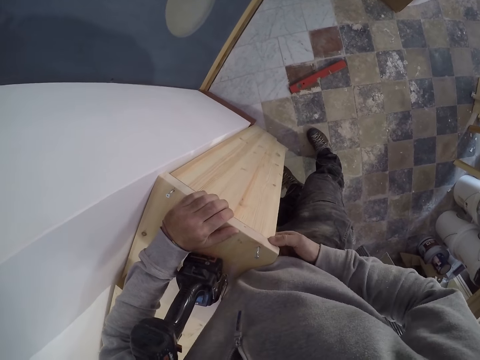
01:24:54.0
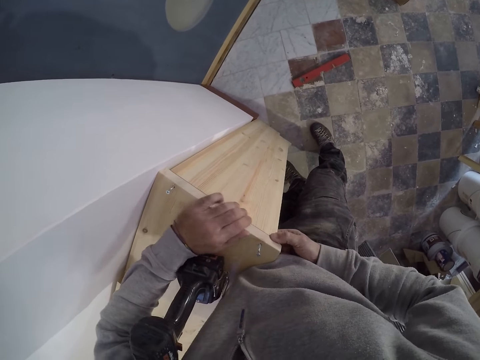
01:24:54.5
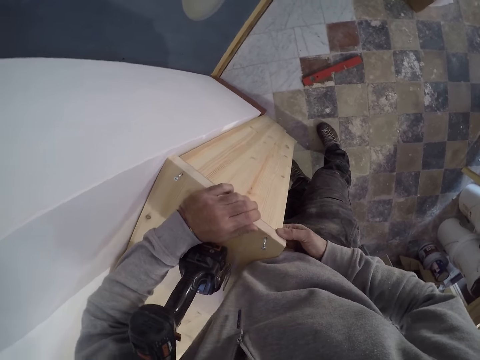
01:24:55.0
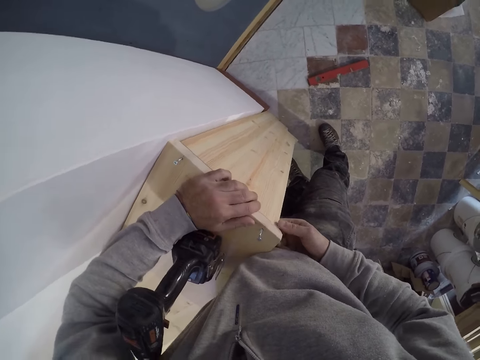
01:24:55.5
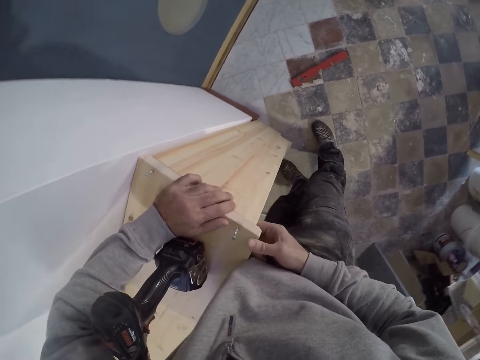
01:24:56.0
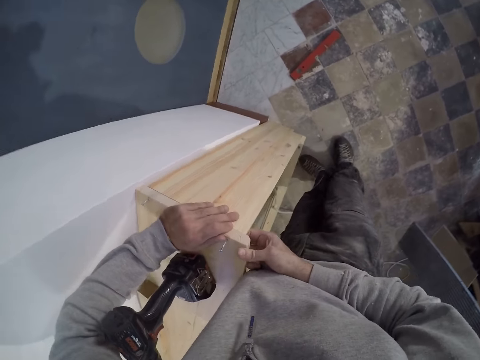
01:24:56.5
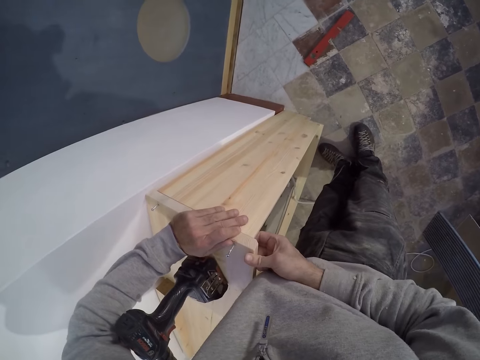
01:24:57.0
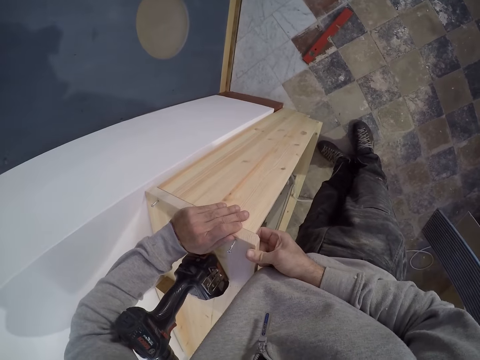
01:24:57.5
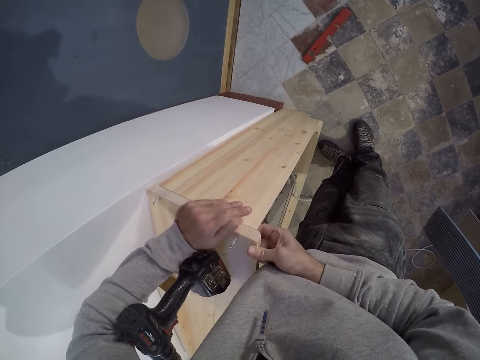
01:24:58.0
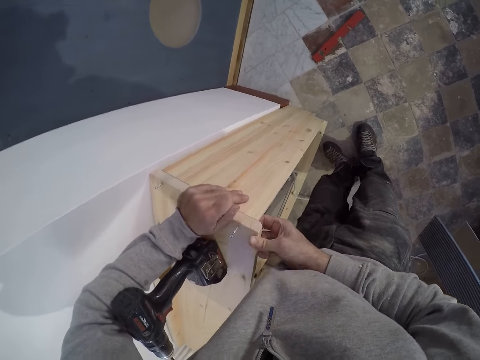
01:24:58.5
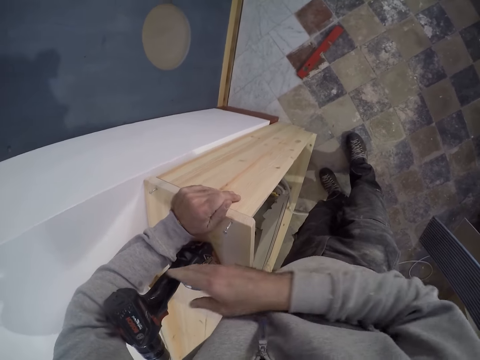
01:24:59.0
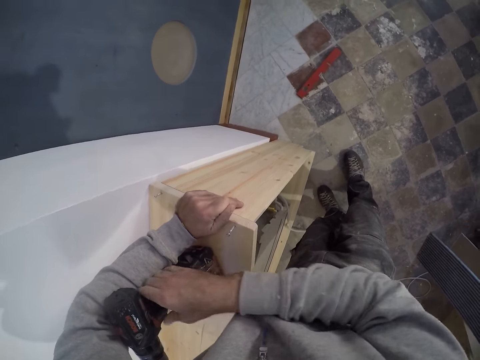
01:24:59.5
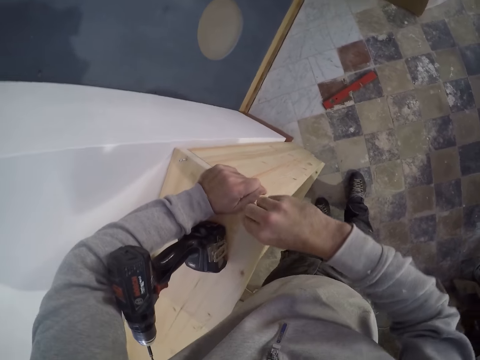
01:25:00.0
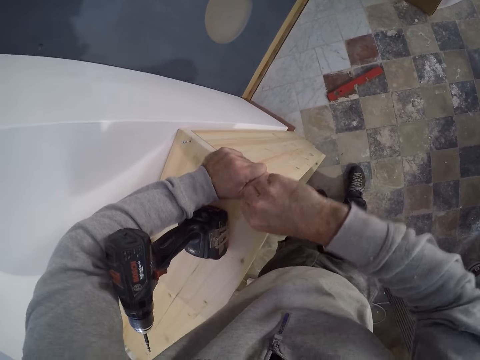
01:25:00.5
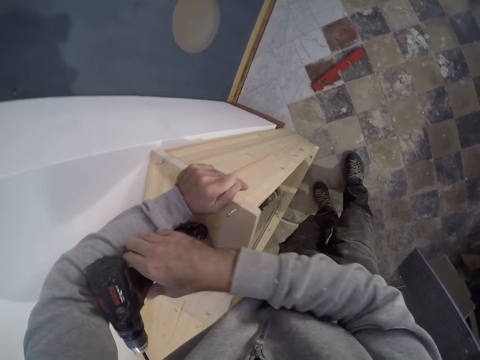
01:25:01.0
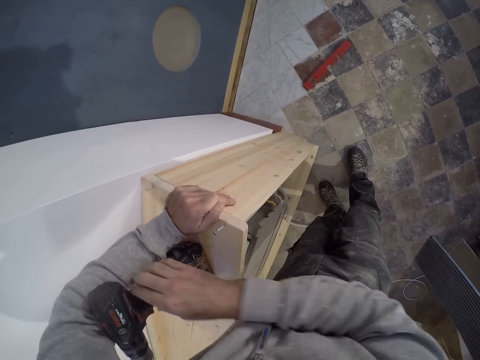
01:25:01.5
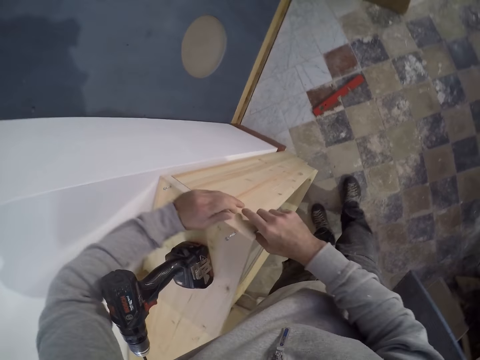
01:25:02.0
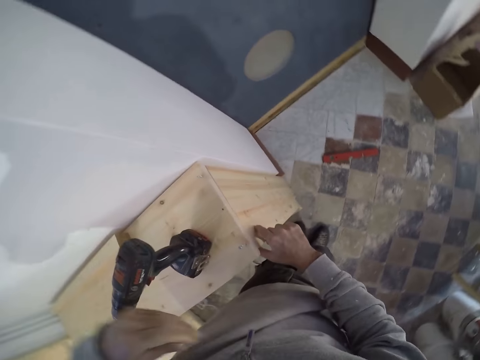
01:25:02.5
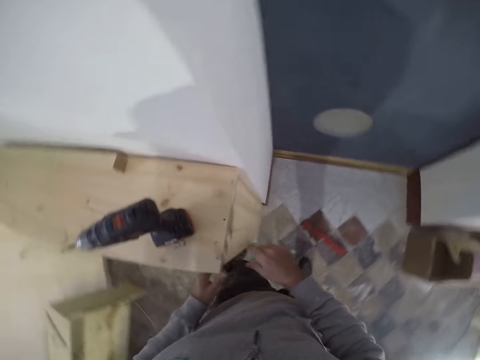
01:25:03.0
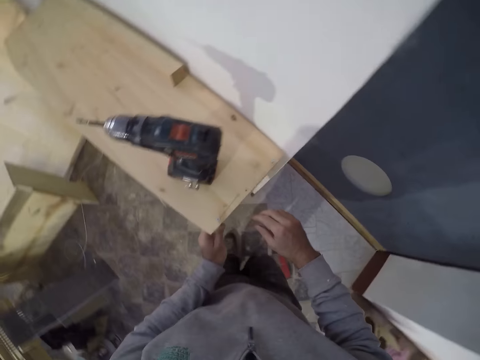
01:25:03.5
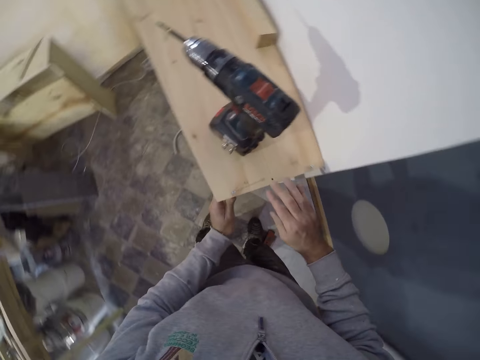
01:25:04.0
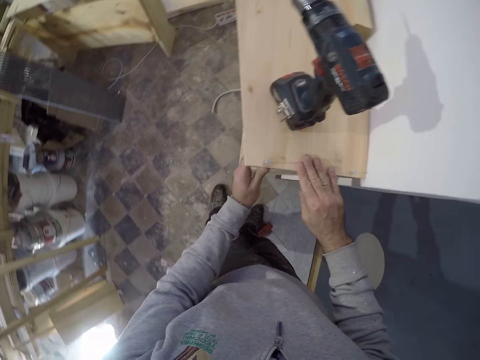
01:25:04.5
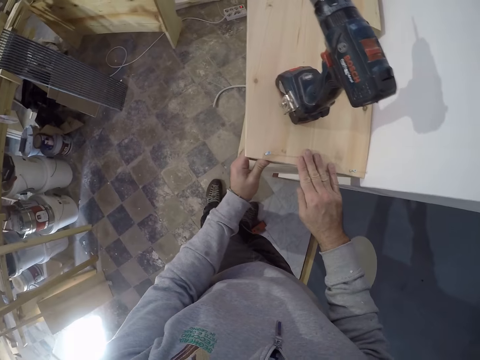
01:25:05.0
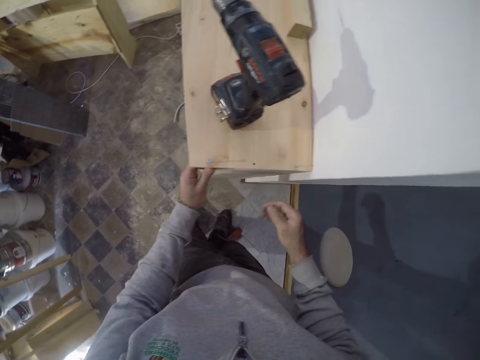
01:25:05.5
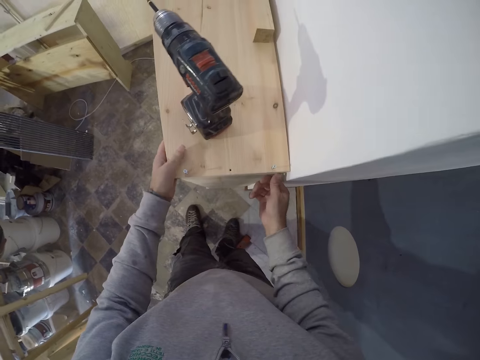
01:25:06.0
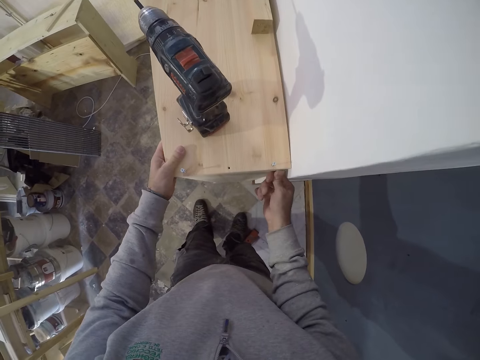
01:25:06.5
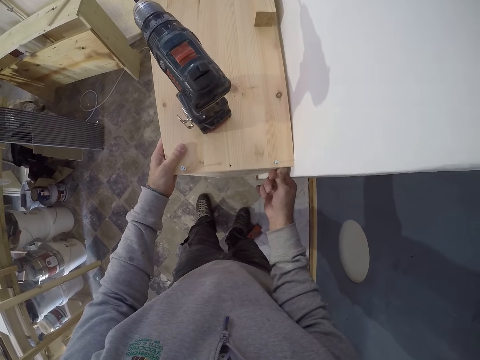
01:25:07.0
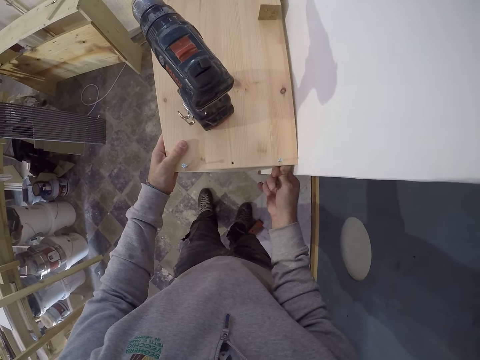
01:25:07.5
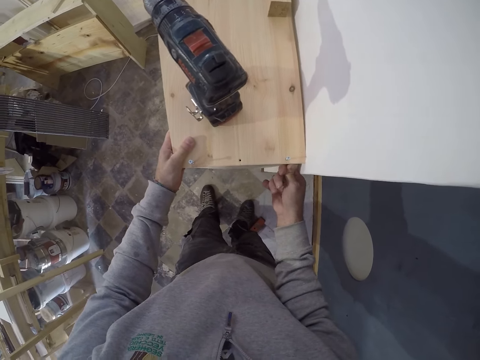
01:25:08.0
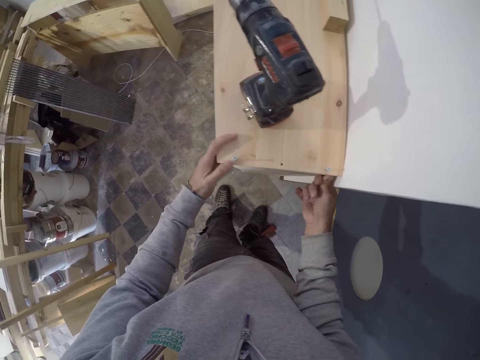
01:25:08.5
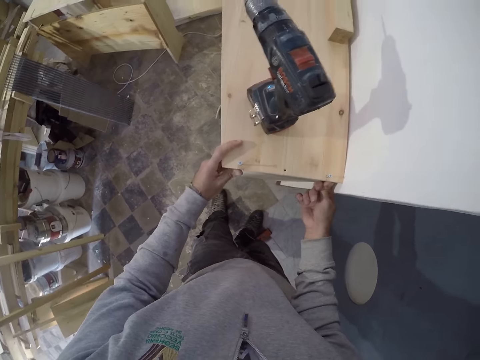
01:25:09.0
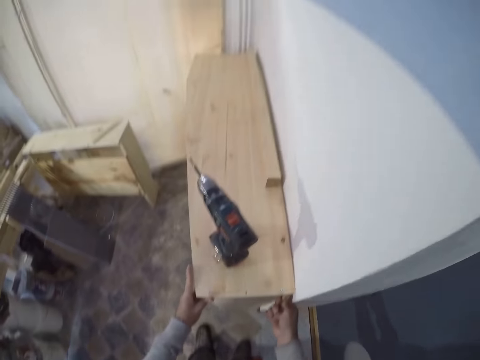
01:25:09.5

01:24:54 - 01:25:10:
The camera wearer holds a hand drill on the shelf with his right hand. He touches the drill. He holds the shelf with his right hand. He inserts a screw on the shelf. He holds the hand drill on the shelf with his right hand. He touches the drill. He holds the shelf with his right hand. He aligns a wood on the shelf. He holds the shelf with his left hand. He touches the shelf with his right hand. He rubs the shelf with both hands.

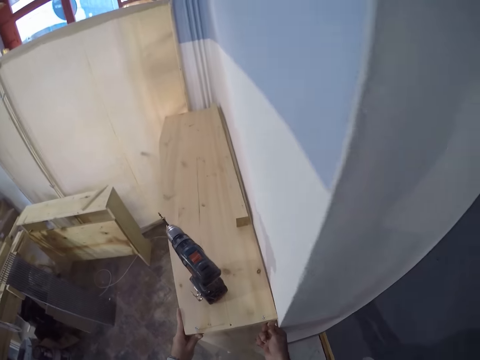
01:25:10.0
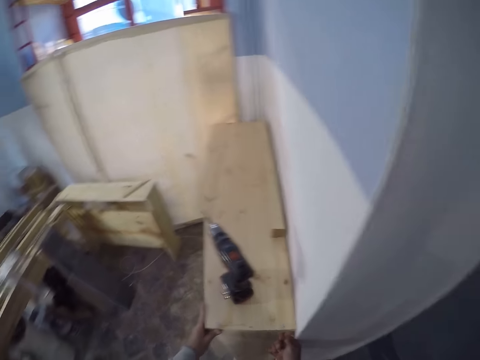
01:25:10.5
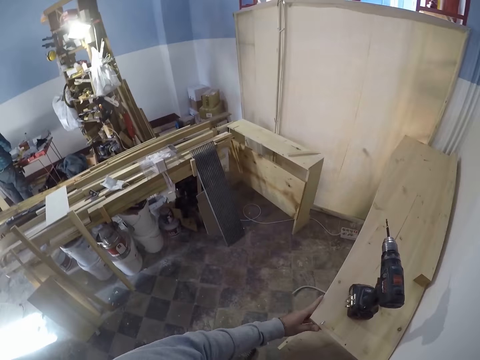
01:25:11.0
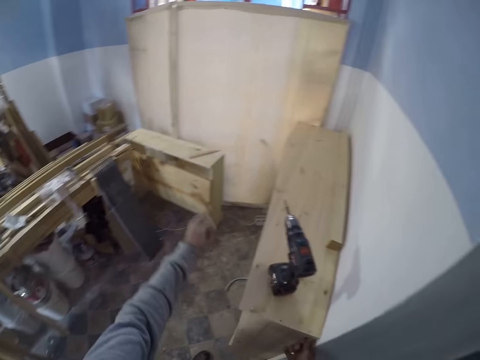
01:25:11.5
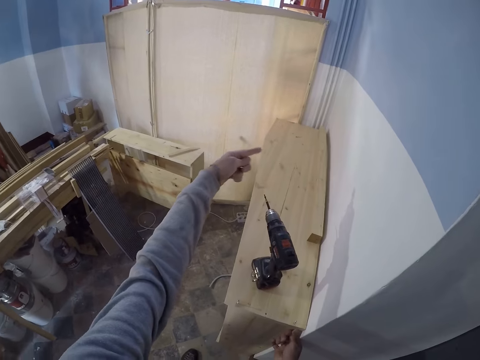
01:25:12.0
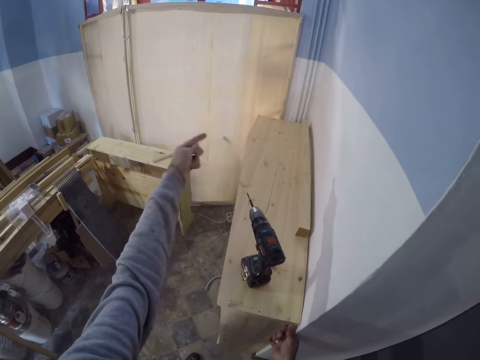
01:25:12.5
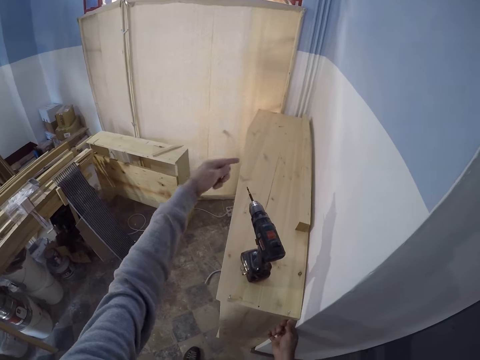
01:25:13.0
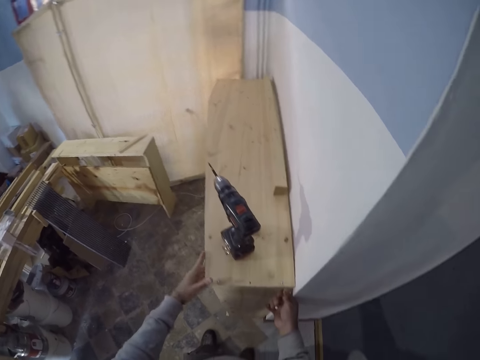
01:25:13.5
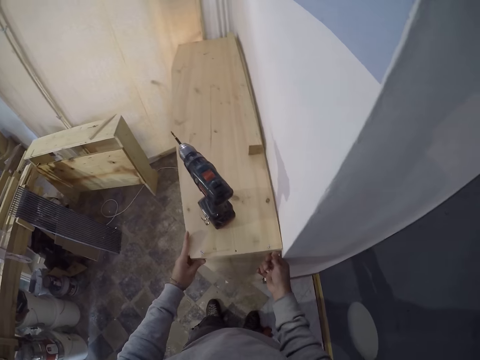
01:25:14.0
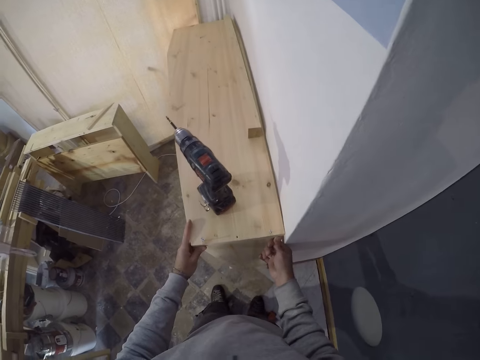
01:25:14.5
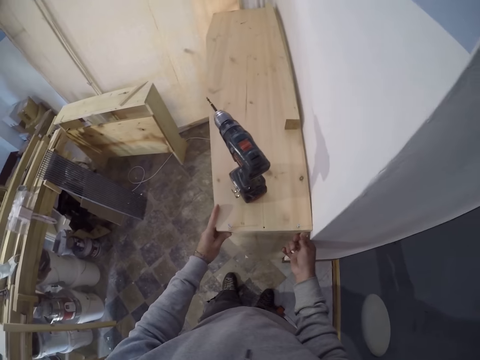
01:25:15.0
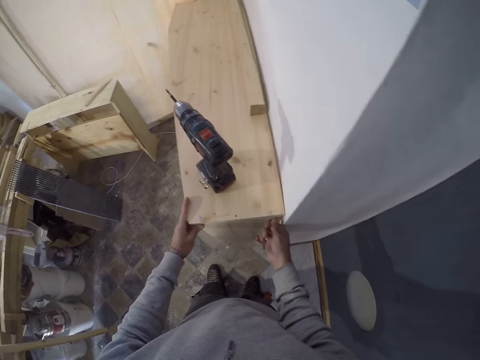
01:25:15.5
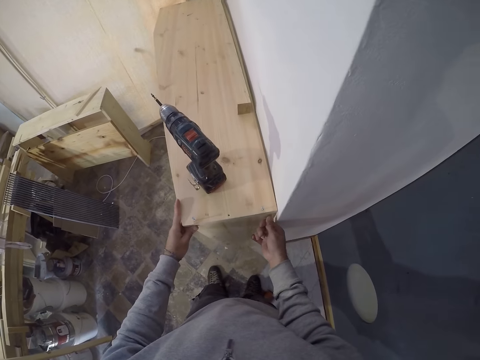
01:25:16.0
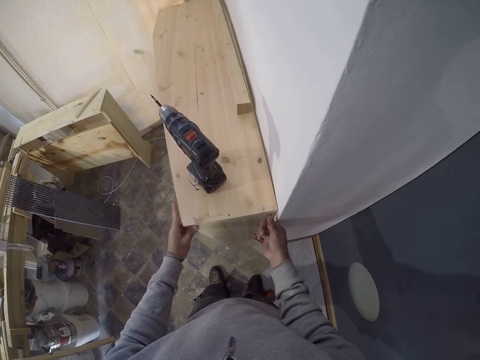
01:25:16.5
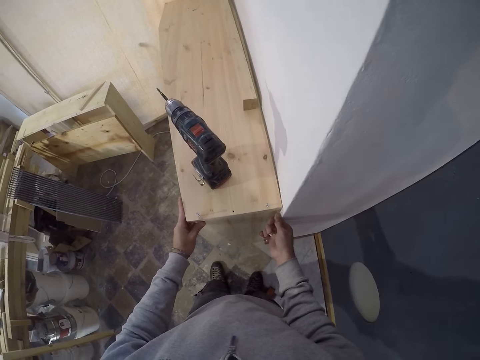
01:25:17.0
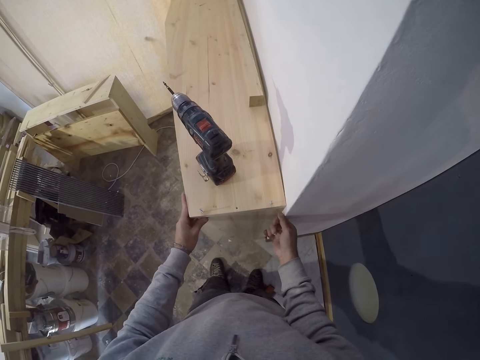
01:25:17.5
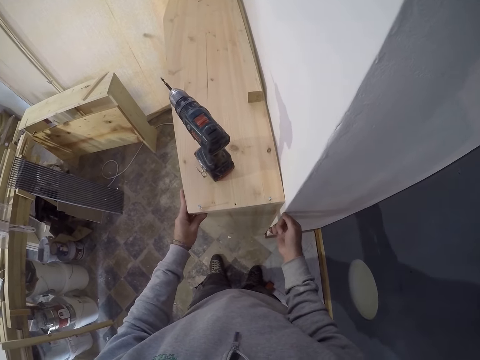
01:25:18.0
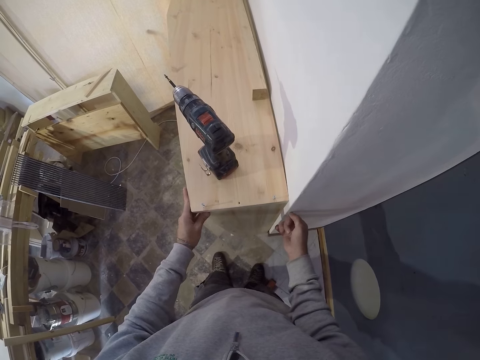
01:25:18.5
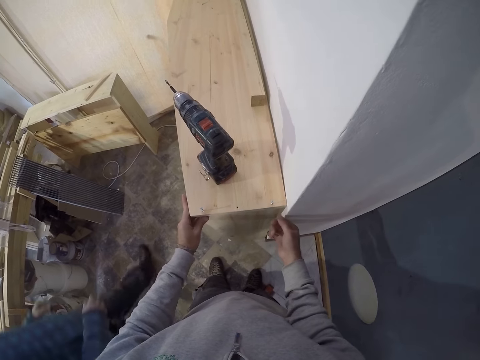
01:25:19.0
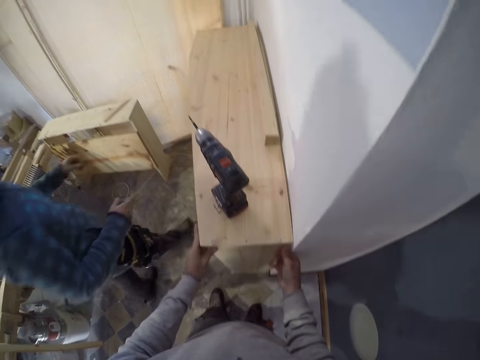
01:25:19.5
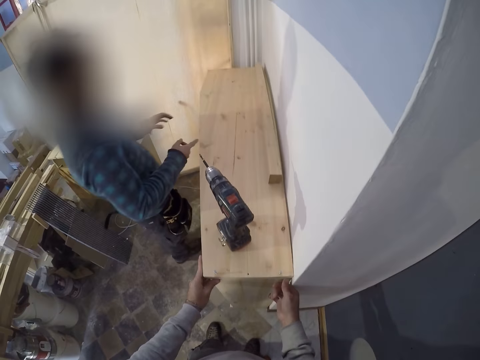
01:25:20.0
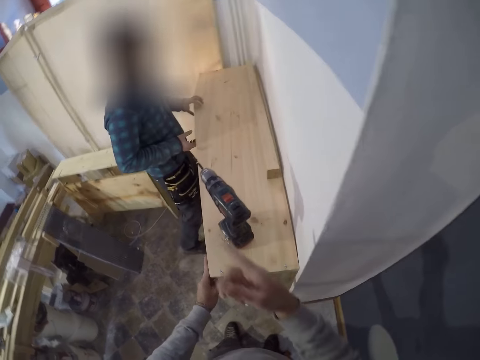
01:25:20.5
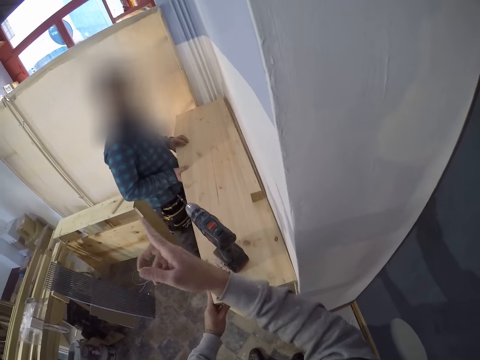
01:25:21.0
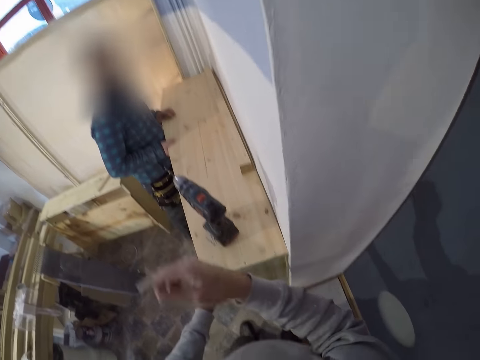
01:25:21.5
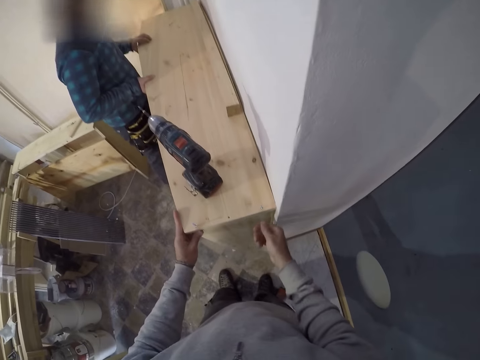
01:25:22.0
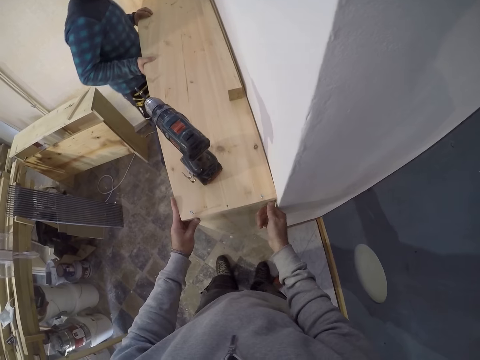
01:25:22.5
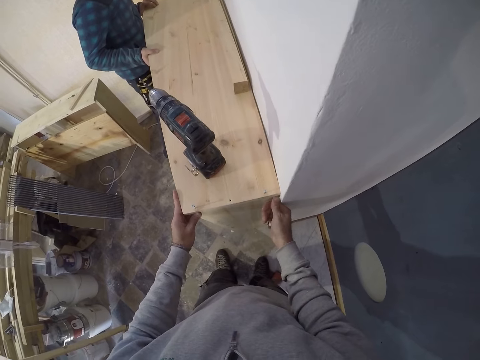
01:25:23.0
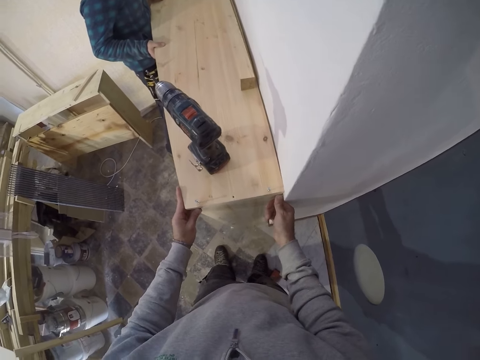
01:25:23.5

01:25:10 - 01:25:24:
The camera wearer sways a hand. He holds the shelf with his left hand. He aligns a wood on the shelf. A man holds the shelf with both hands. The camera wearer converses with the man. He sways a hand. The man aligns the wood on the shelf. The camera wearer holds the shelf with his right hand. He aligns the wood on the shelf.
